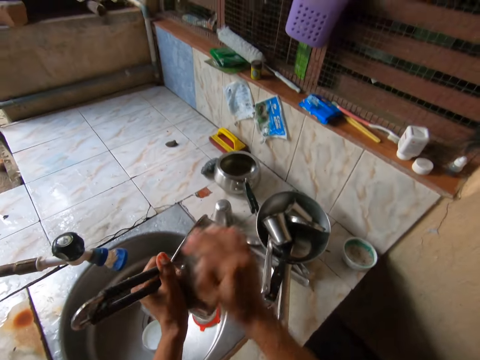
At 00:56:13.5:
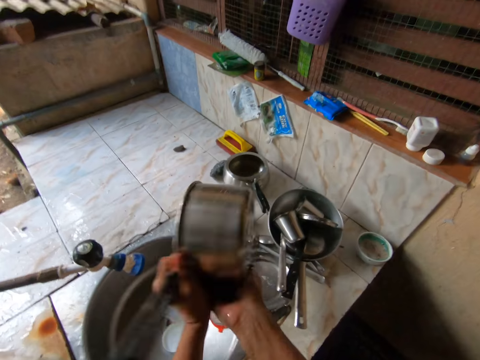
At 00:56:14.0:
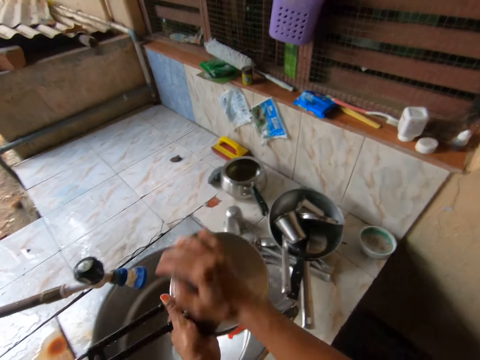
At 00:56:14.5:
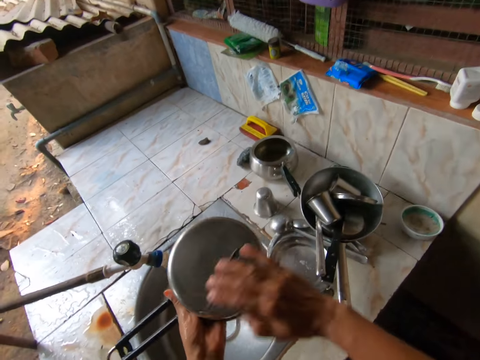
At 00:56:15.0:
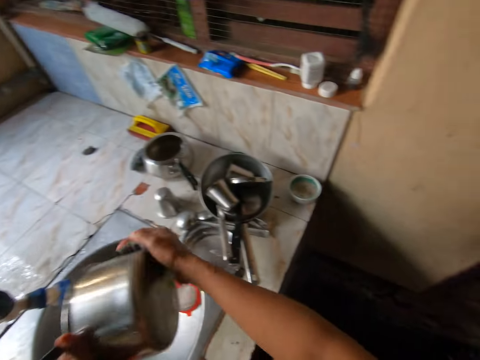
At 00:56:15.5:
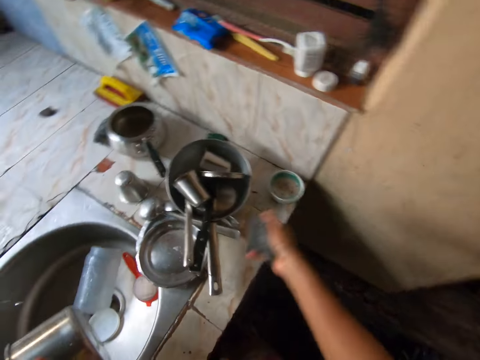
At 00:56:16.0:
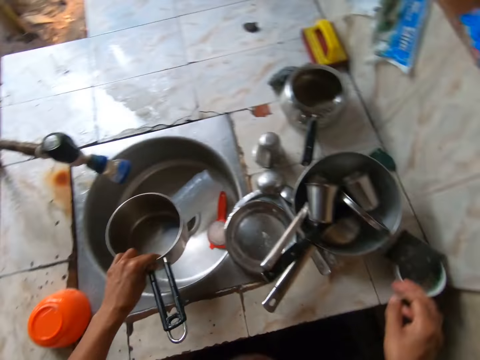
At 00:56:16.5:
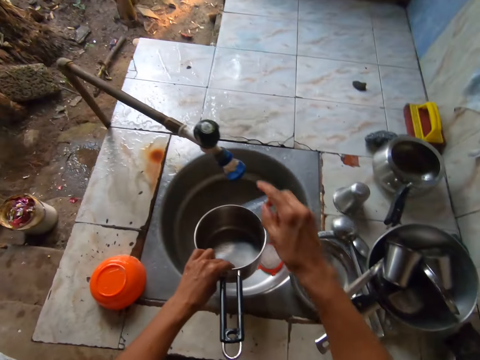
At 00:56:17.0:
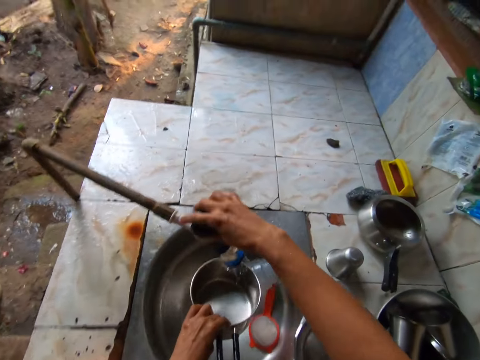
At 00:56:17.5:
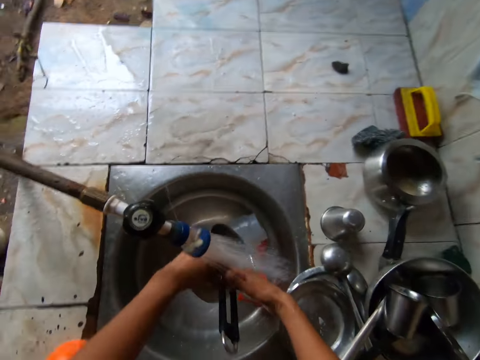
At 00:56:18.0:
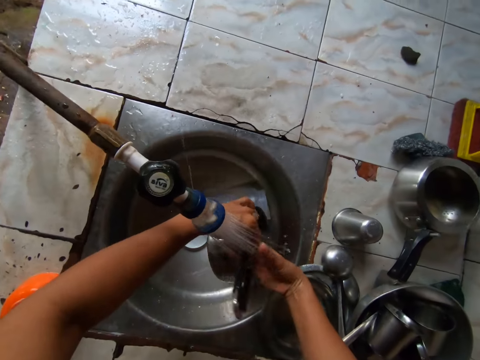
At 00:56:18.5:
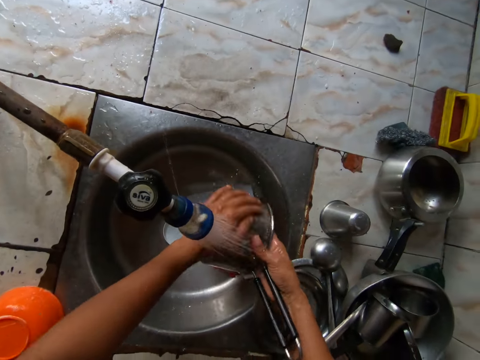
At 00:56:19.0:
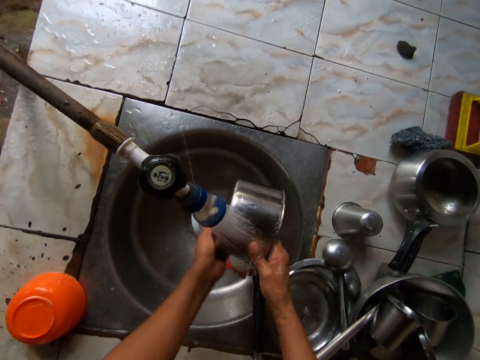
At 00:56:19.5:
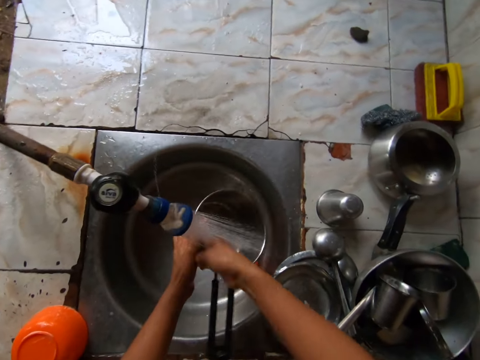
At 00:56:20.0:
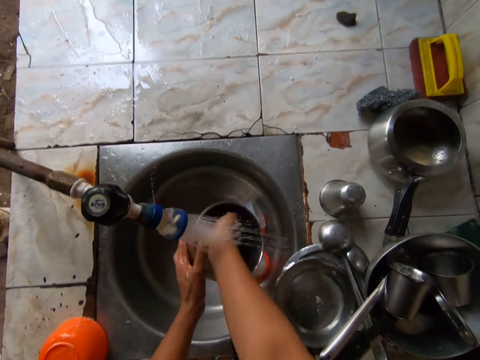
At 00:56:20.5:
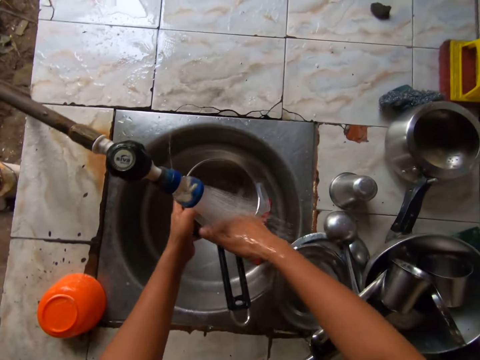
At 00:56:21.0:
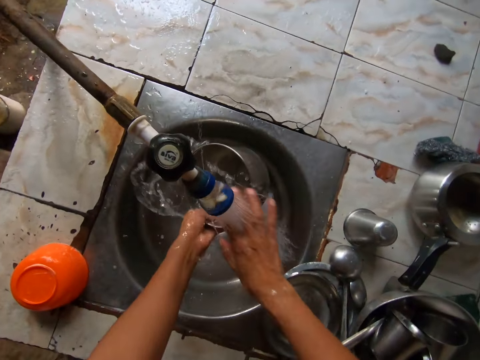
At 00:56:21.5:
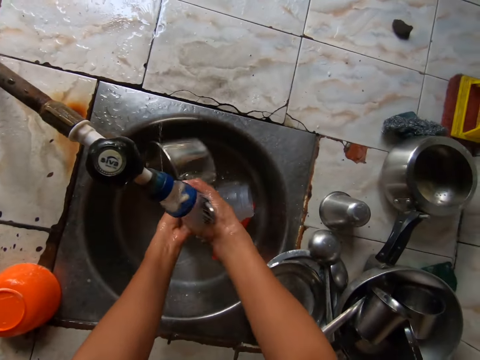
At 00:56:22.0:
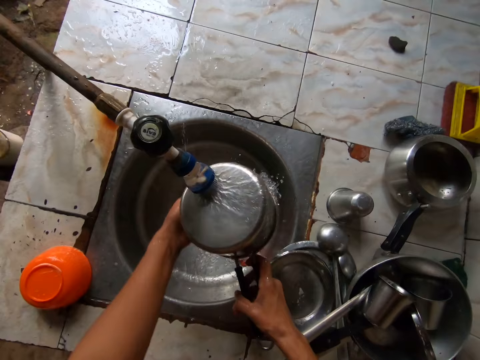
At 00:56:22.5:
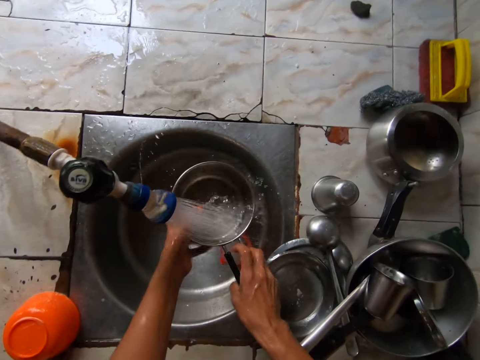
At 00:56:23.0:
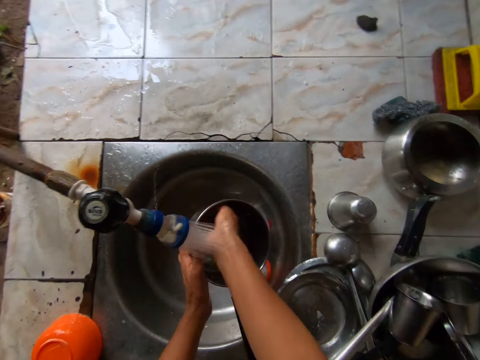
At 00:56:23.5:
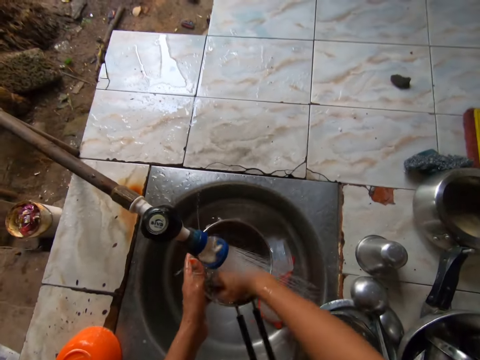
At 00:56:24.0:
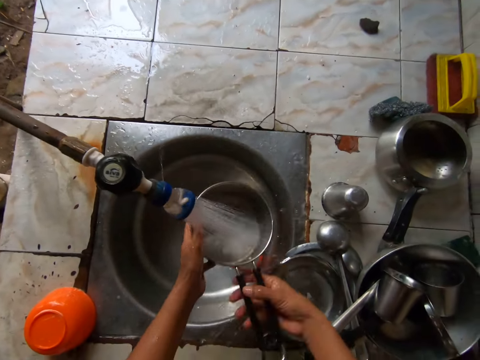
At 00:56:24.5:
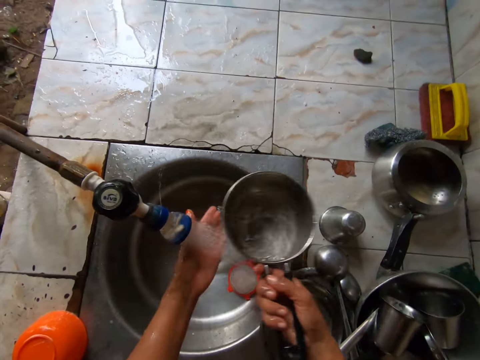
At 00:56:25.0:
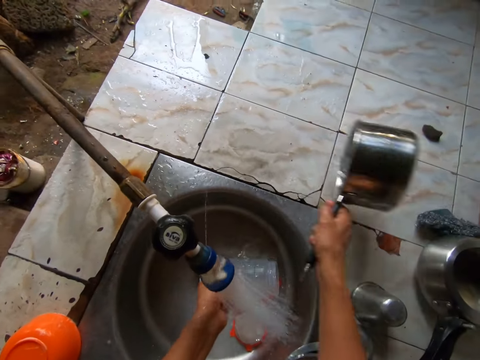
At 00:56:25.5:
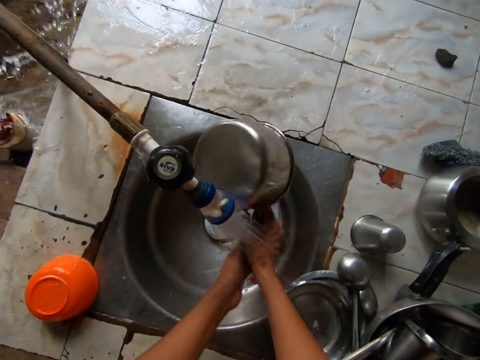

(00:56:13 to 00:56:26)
The camera wearer drops the foam in her right hand in the bowl on the tiled table. She turns on the sink tap with her right hand. She rinses the pot in her hand under the sink tap with both hands.

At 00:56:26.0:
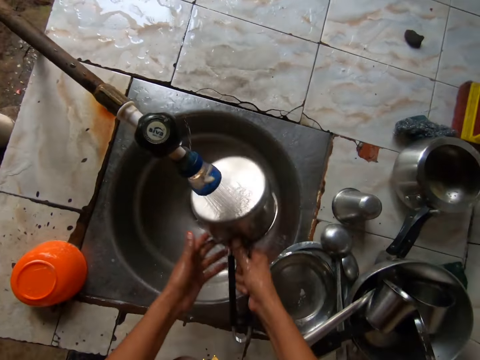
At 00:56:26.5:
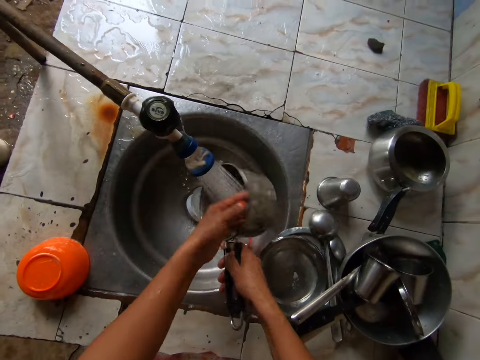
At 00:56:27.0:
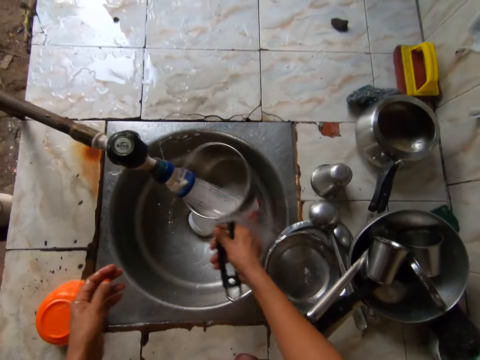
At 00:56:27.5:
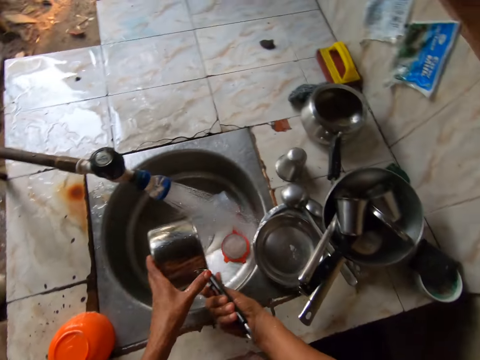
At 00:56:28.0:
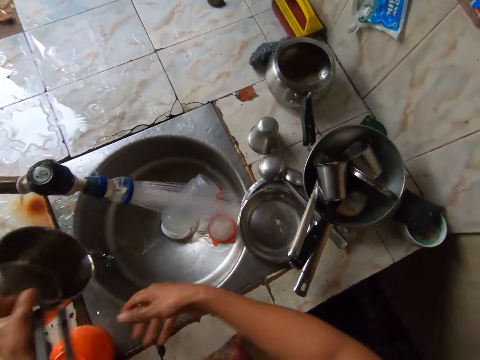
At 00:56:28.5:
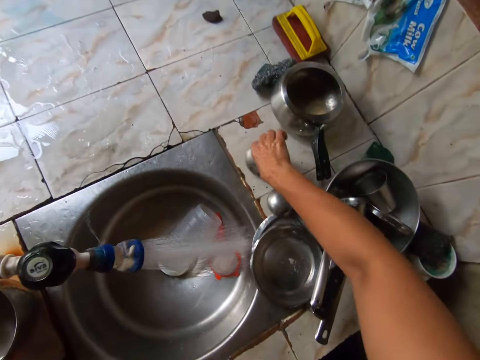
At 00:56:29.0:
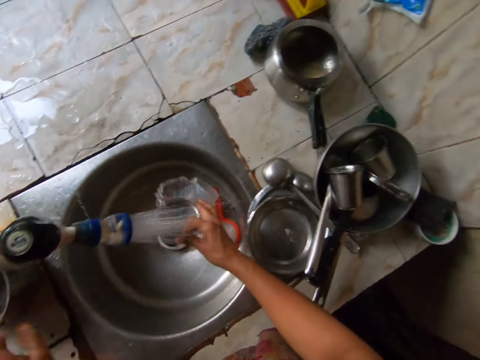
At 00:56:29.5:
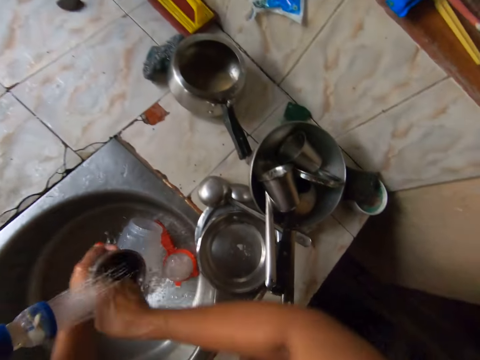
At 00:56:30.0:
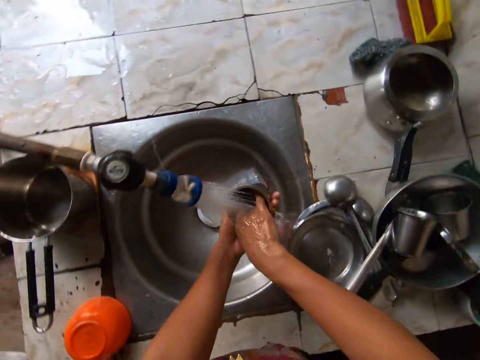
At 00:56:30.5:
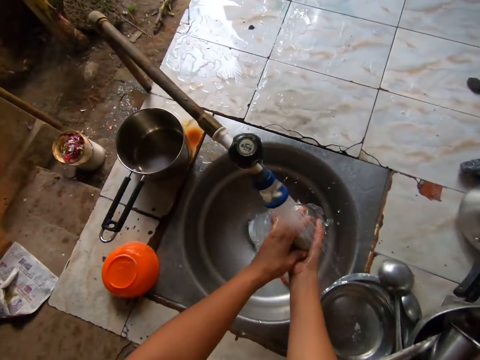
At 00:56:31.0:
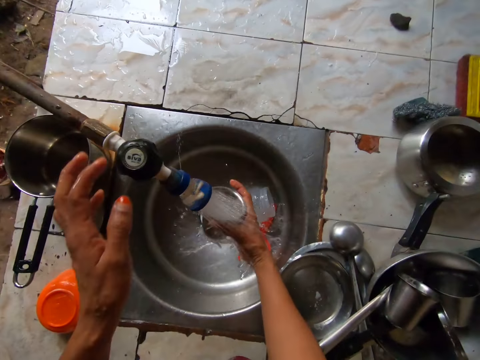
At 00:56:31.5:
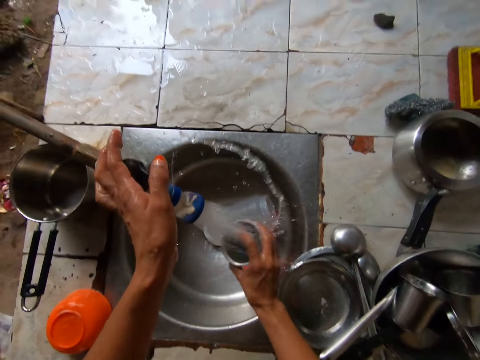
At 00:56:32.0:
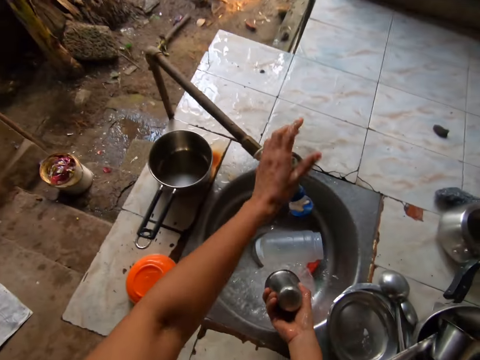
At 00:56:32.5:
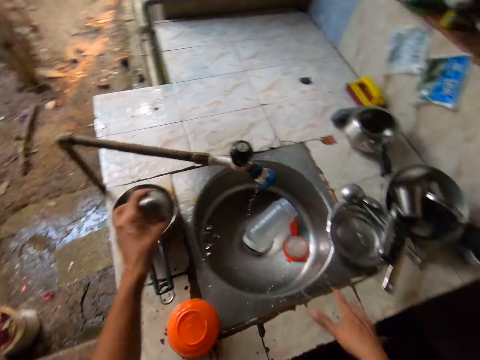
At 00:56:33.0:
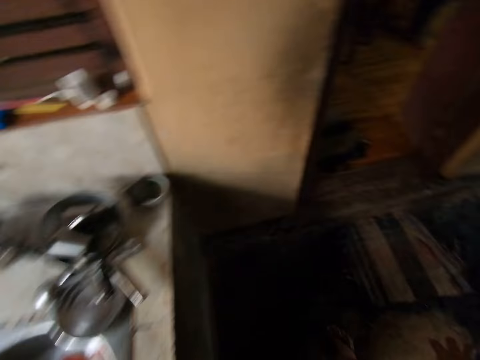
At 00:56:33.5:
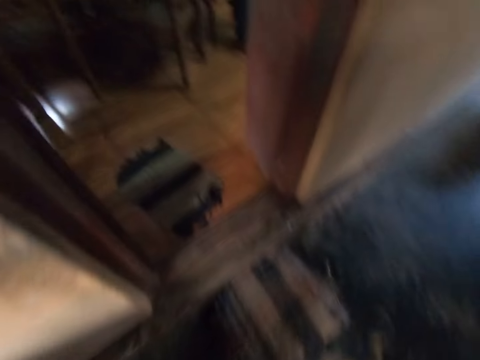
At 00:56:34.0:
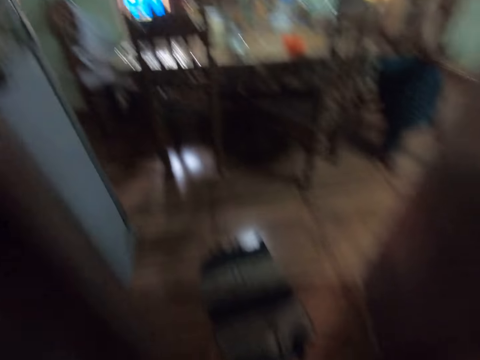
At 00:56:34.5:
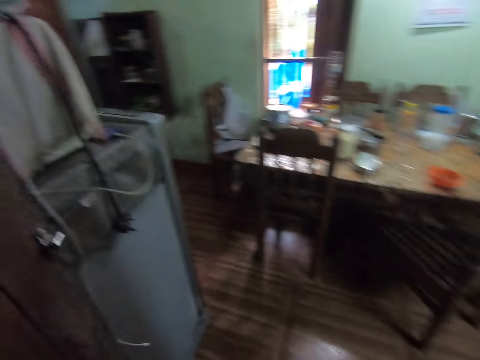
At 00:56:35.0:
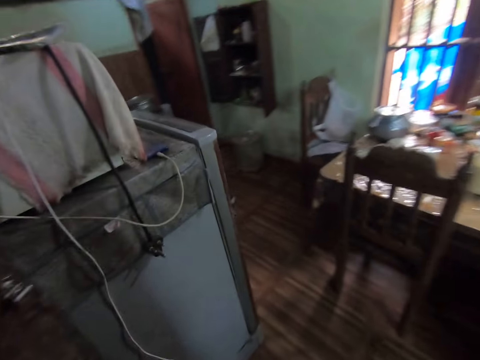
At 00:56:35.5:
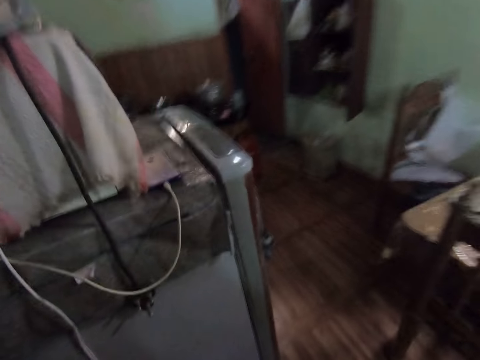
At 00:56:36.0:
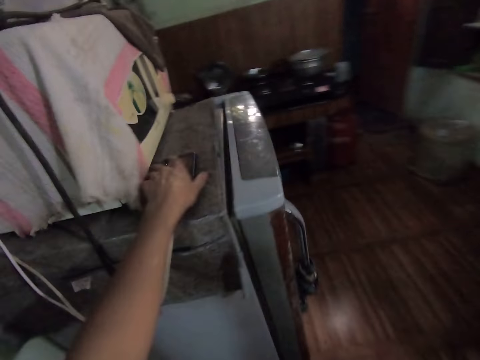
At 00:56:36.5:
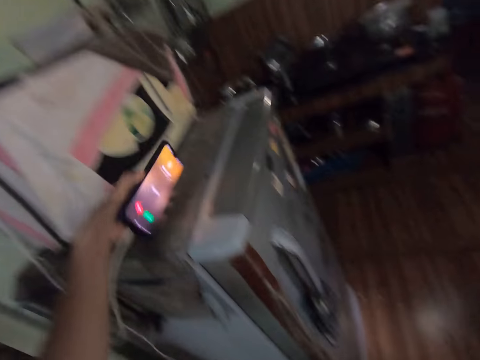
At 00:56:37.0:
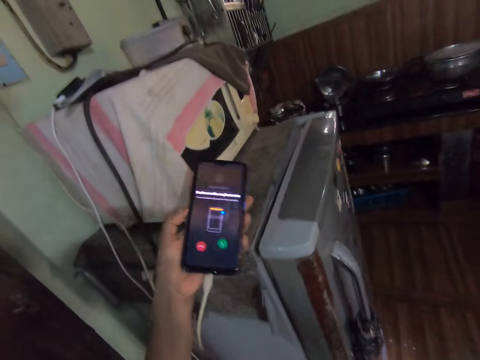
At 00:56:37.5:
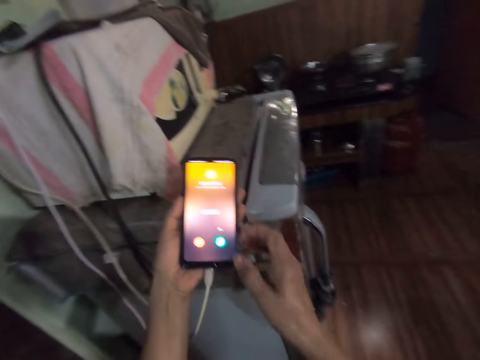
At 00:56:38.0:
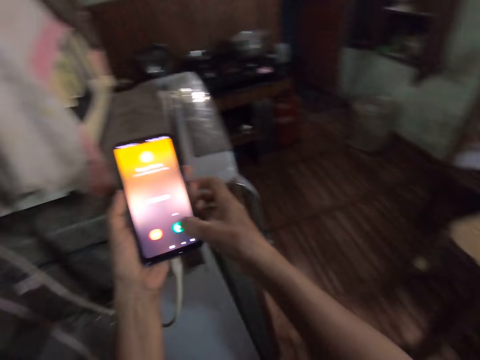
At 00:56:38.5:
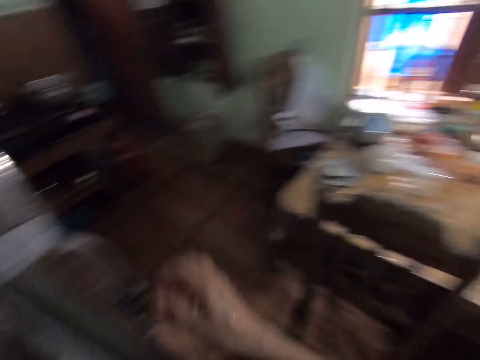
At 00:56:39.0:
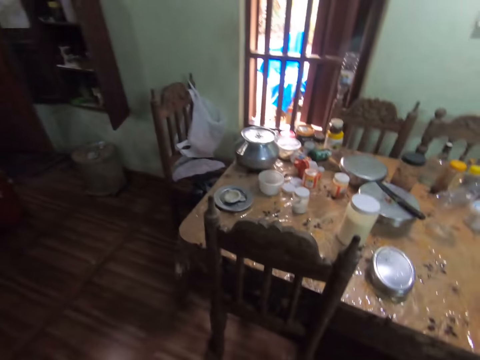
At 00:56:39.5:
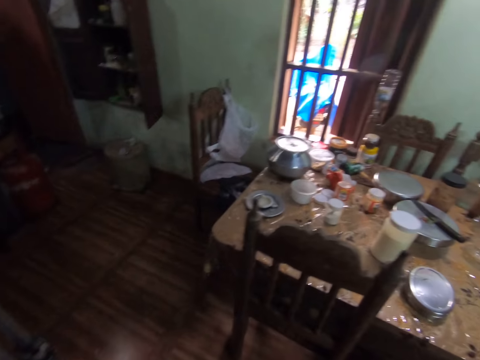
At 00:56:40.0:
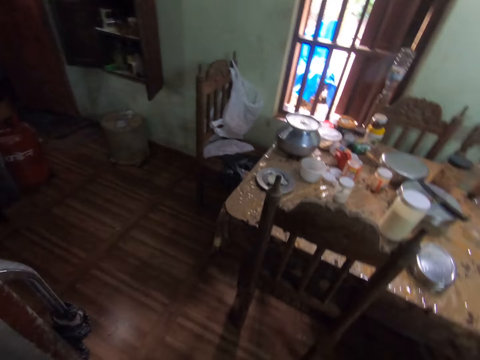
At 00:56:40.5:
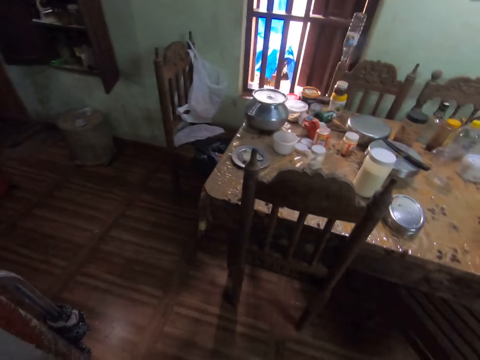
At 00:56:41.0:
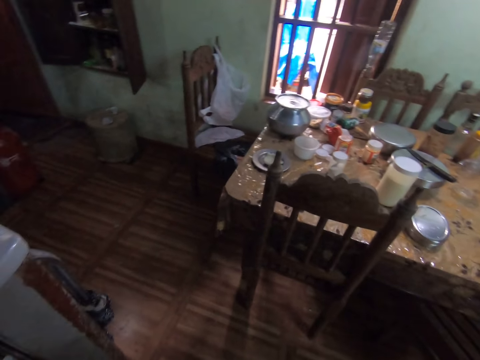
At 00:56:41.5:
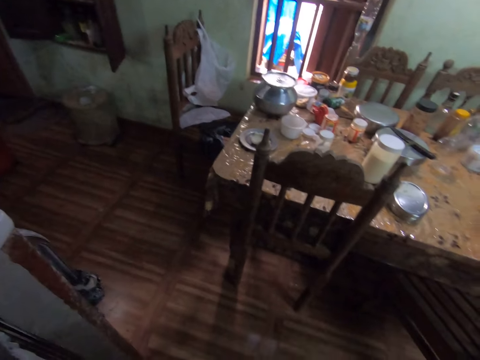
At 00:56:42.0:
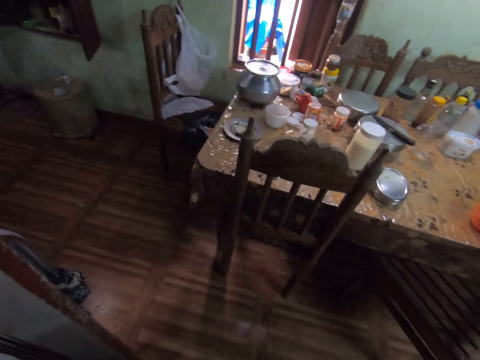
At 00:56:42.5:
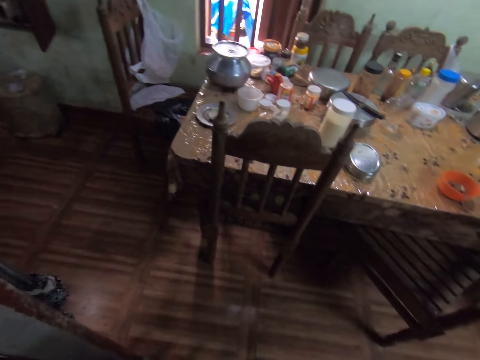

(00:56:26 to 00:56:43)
The camera wearer picks a cup from the tiled table with her right hand. She rinses the cup in her hand under the sink tap with both hands. She turns off the sink tap with her left hand. She moves the cup from her right hand to her left hand. She walks into a living room. She picks a phone from a fridge in the living room with her left hand. She operates the phone in her hand with her right hand.
